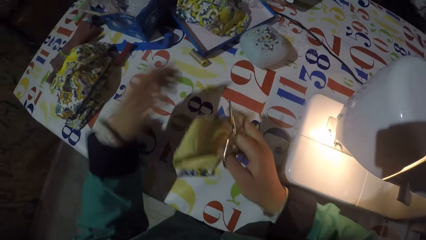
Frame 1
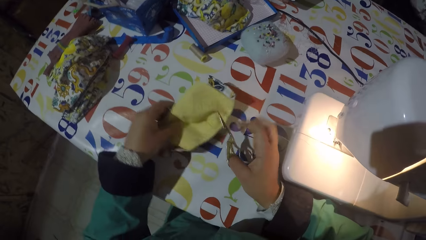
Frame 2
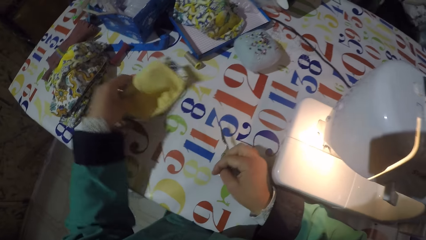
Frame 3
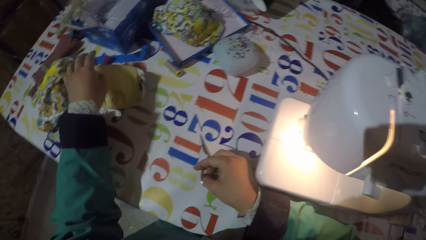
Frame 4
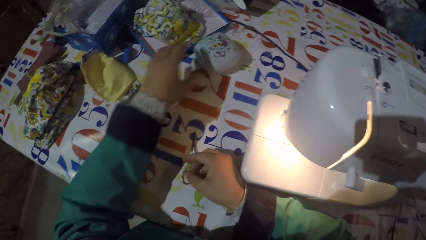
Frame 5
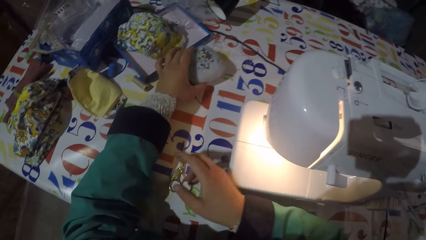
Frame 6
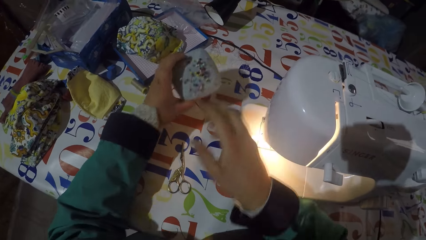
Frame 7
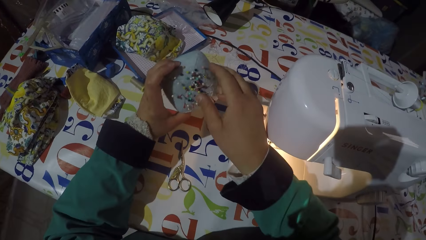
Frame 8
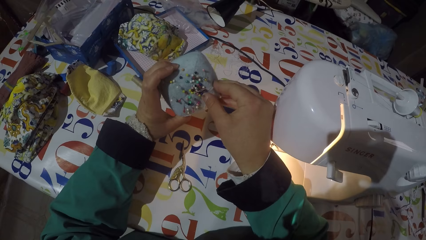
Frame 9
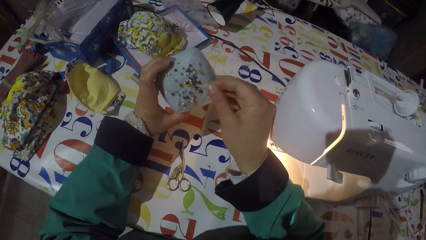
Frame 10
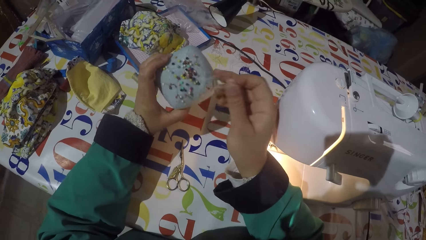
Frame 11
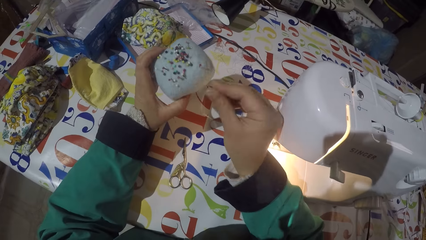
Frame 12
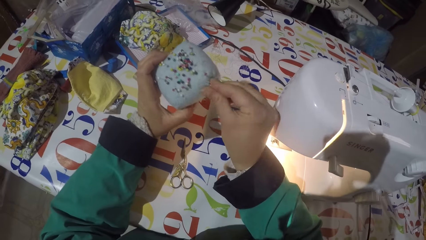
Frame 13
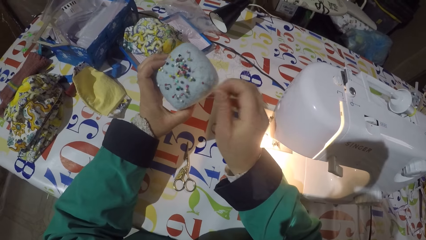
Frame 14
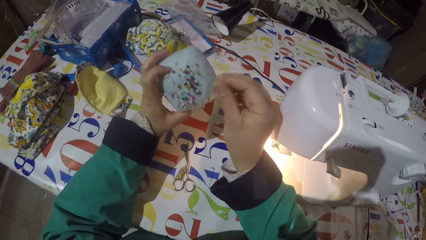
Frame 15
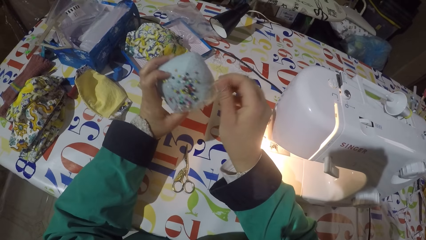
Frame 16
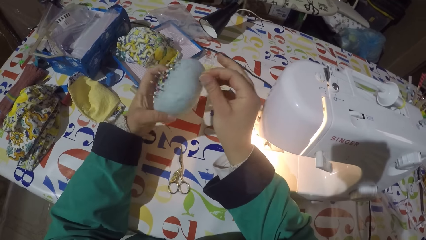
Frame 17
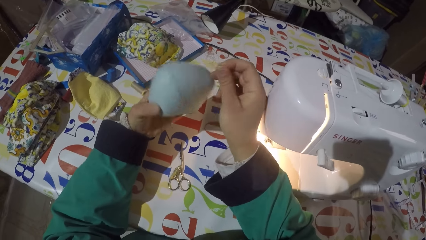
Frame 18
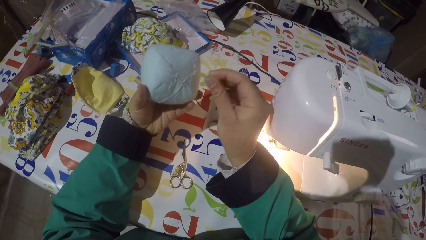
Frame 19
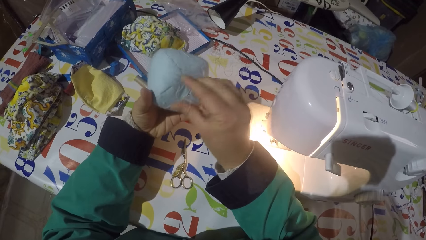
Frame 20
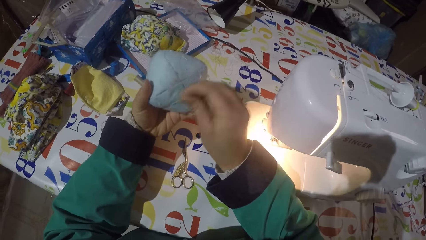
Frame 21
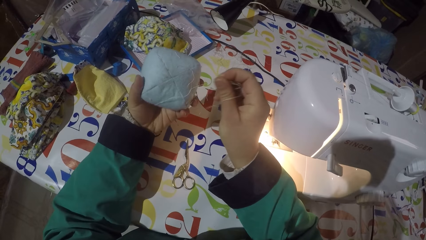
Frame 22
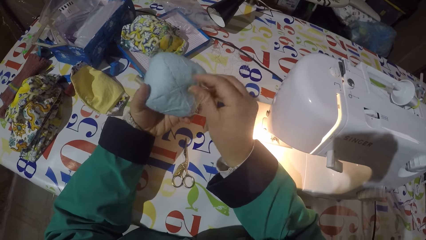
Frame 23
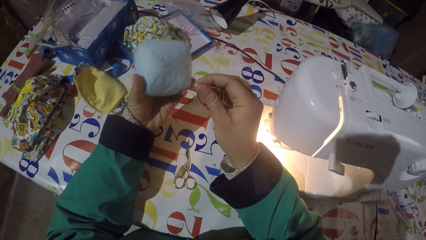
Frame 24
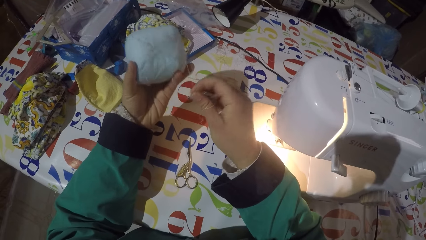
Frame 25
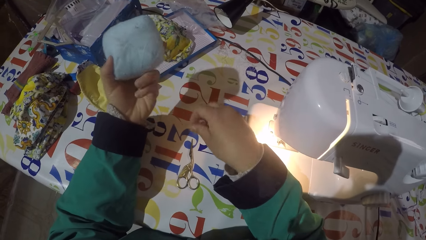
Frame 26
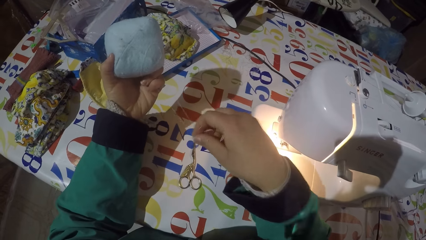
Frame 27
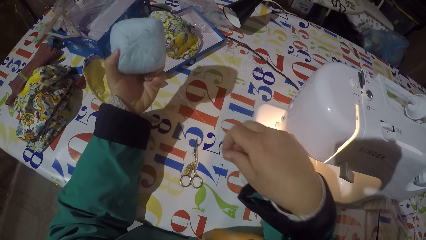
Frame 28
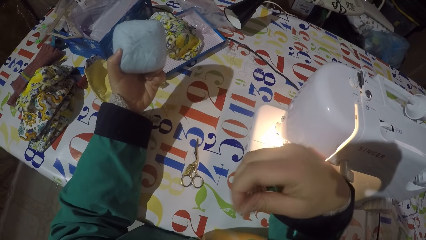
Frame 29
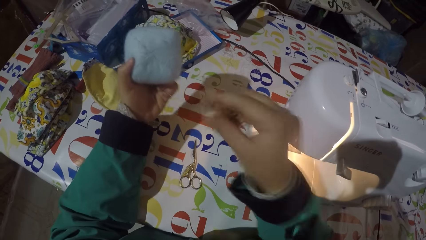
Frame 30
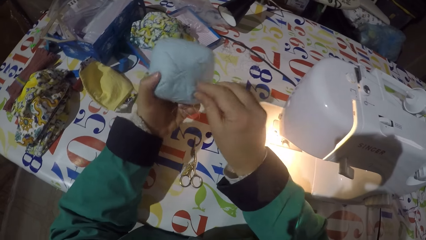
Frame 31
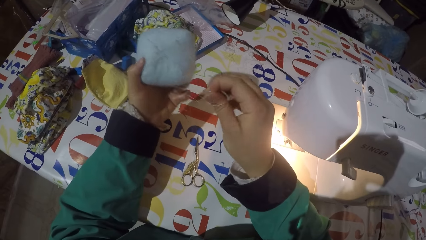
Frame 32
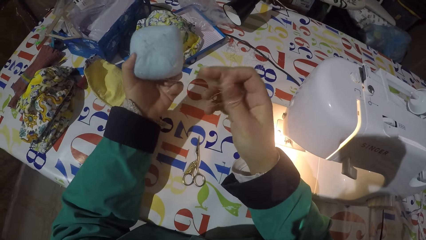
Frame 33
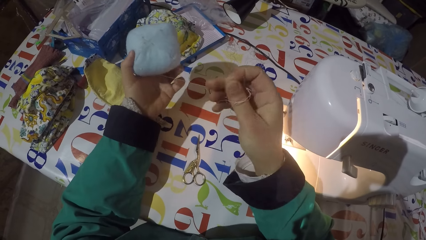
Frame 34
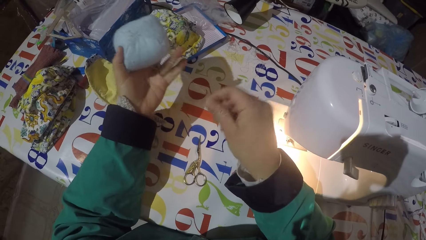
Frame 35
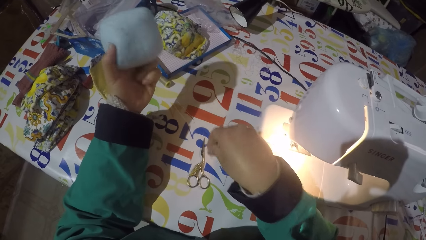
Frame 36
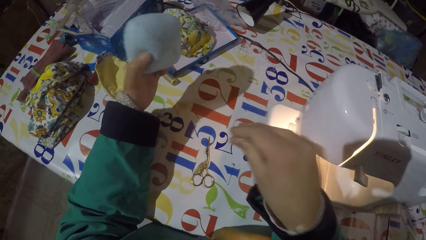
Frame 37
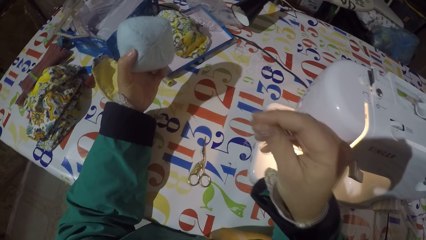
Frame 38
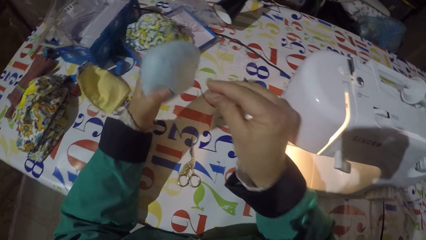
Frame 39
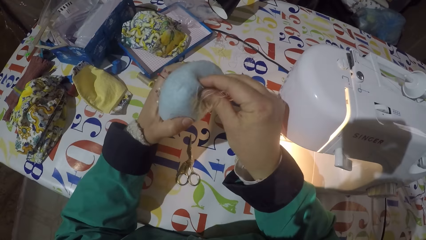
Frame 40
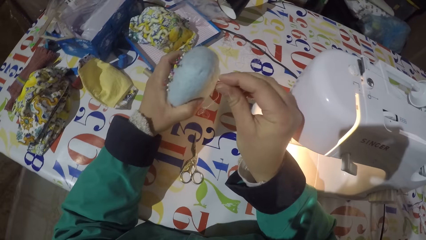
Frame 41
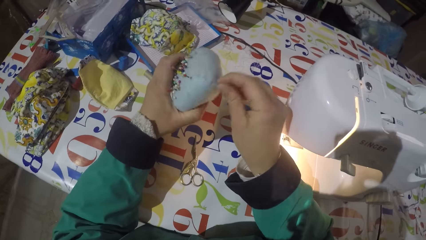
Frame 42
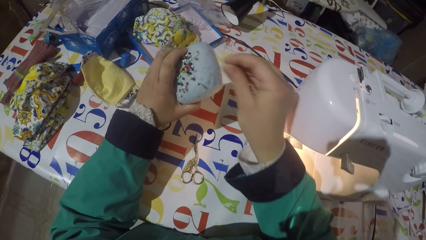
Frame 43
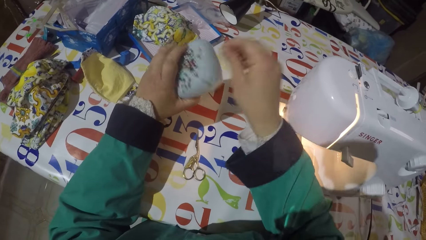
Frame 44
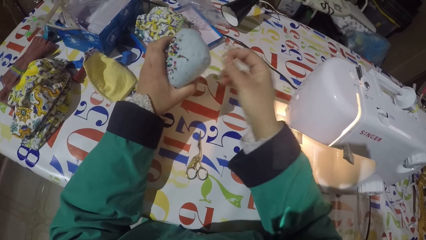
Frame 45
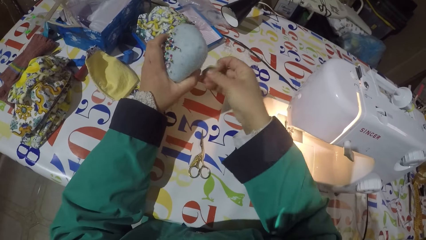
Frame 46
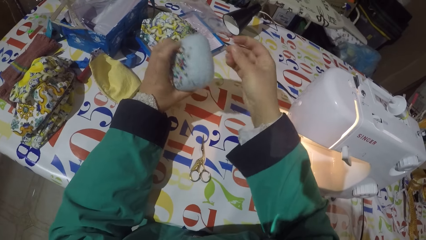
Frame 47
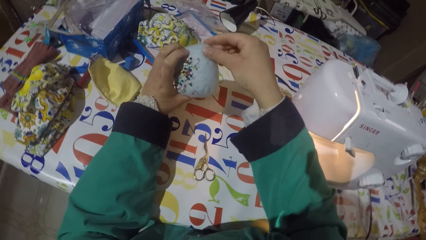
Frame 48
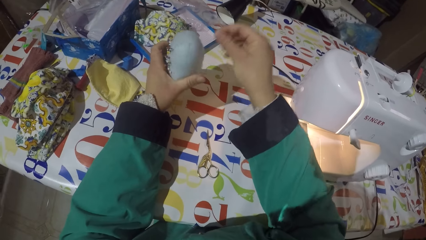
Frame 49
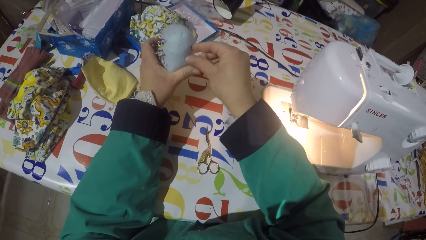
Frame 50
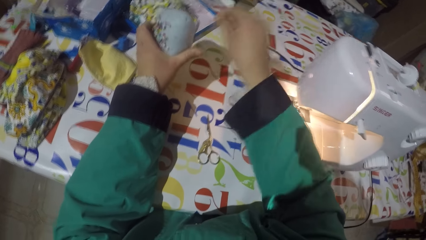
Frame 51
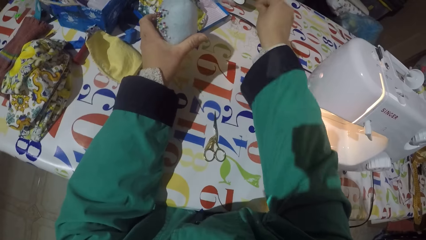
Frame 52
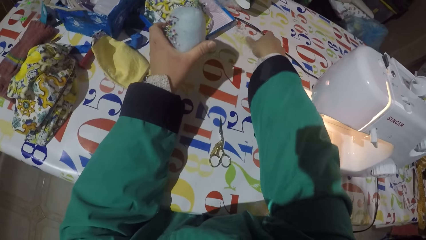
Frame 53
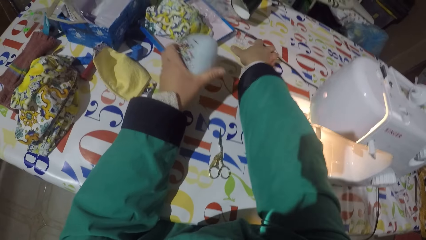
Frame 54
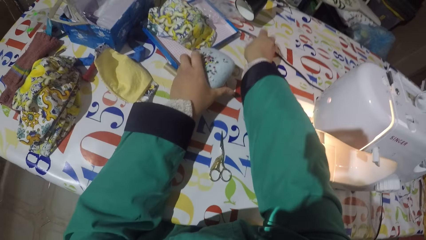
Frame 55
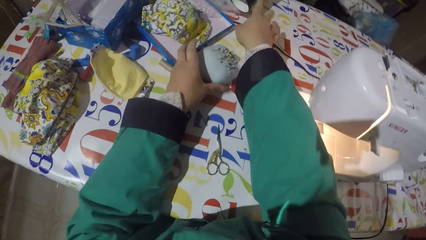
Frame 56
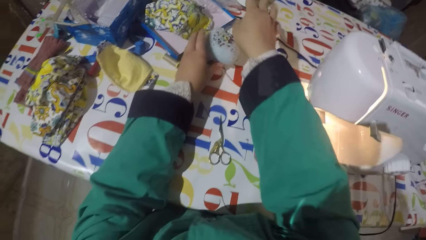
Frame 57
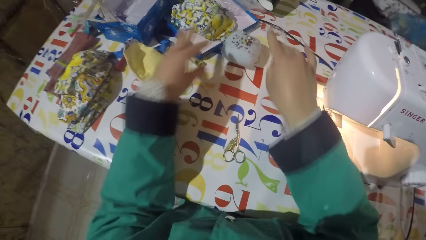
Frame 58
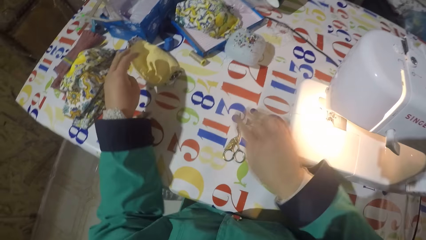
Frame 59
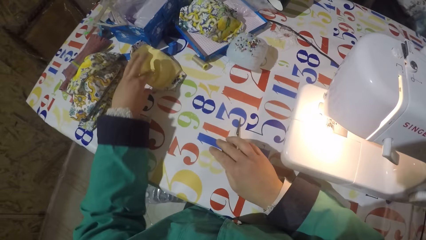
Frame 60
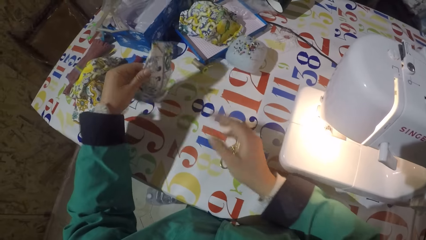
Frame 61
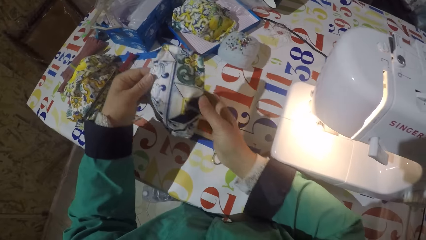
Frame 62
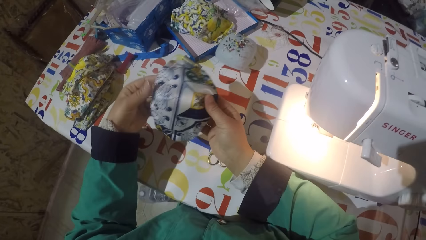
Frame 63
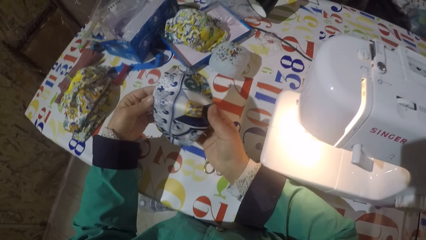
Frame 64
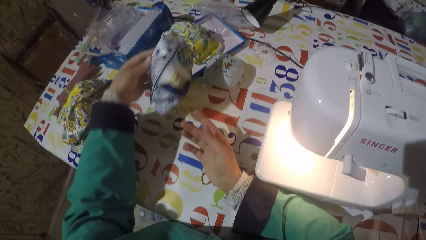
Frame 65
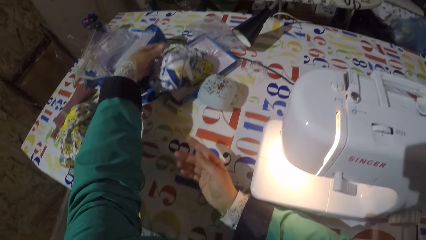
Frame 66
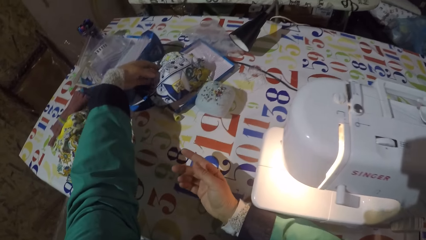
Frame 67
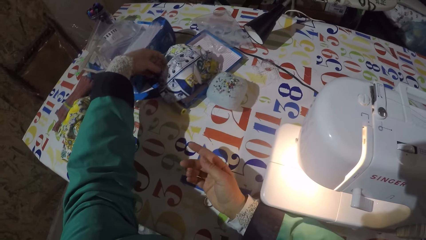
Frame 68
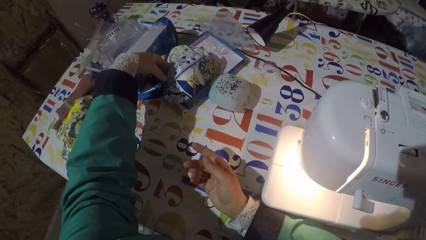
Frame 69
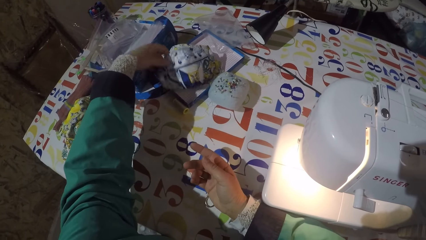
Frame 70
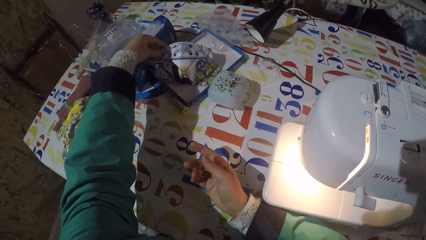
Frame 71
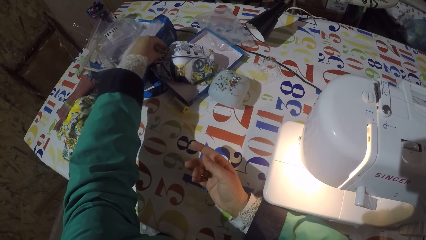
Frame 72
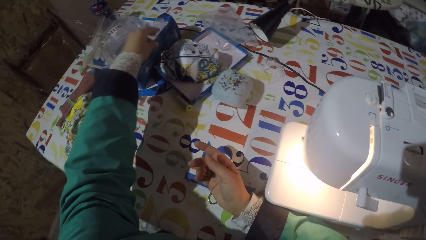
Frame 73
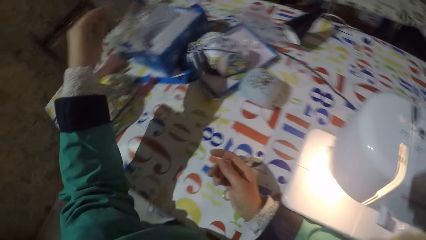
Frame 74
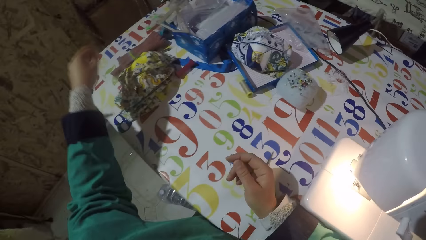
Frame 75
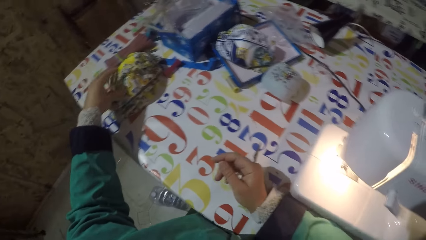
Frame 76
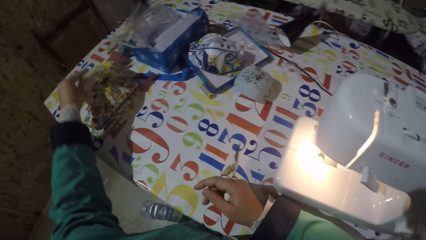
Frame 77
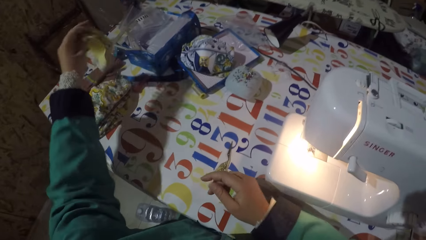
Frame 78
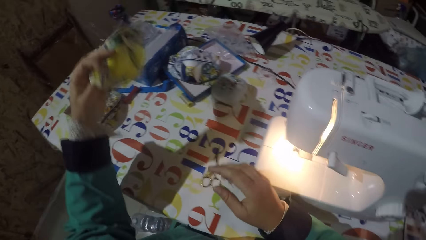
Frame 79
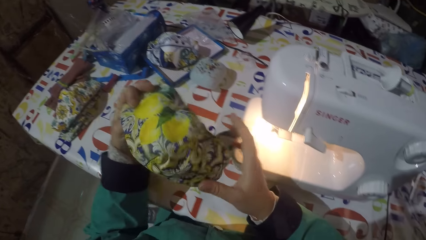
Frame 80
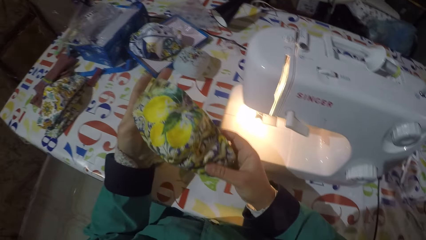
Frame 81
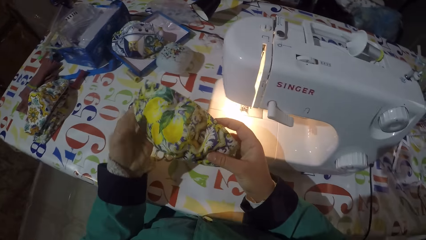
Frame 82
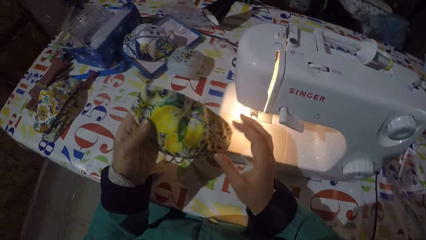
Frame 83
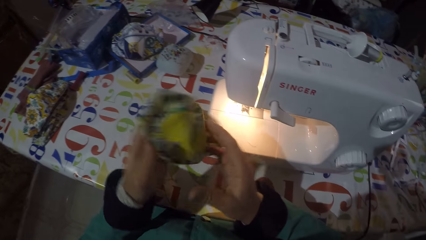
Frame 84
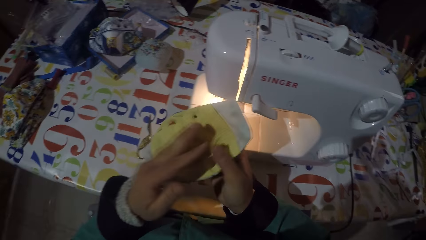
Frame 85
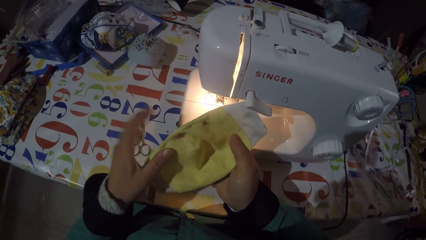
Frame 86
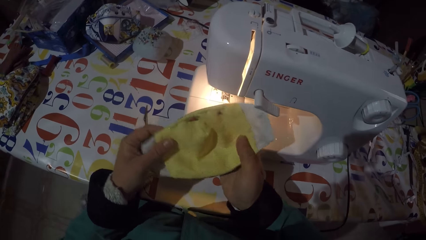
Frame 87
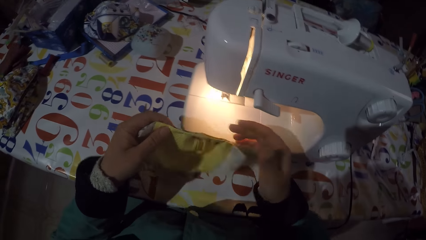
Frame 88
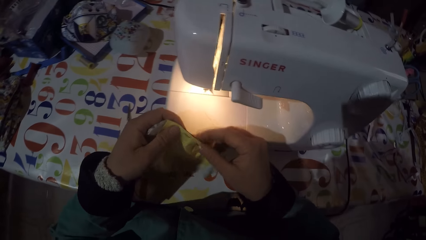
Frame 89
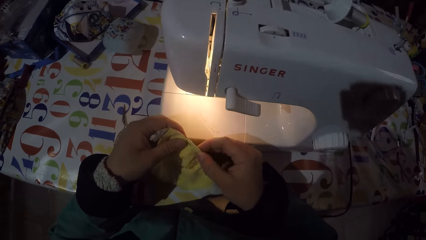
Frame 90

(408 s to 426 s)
The camera wearer puts a mask aside on a table. They put the scissors on the table. They take a sponge or pin cushion from the table. They remove pieces of threads from the pin cushion. They put the pin cushion back on the table. They put the pieces of thread on the table. They pick up the mask on the table. They put the mask aside on the box. They take another piece of cloth on the table.
